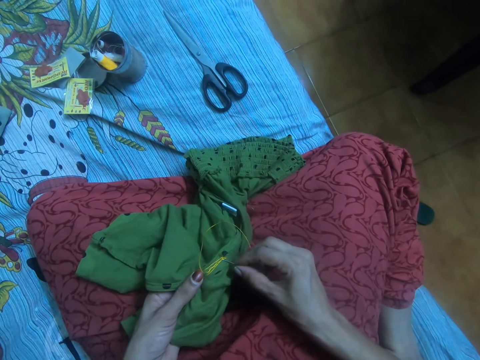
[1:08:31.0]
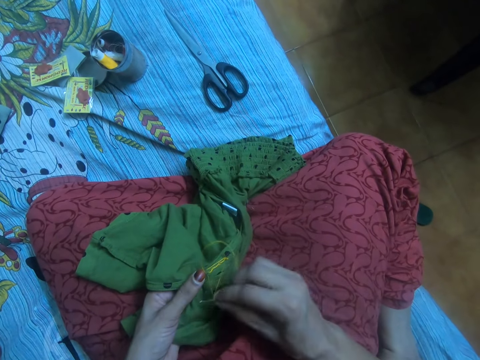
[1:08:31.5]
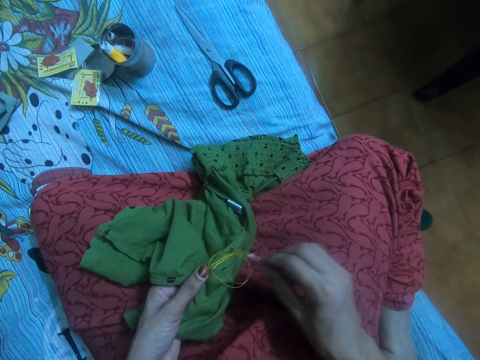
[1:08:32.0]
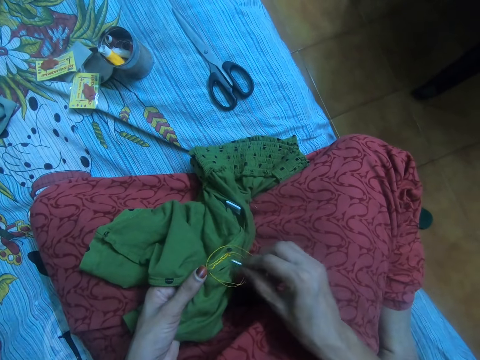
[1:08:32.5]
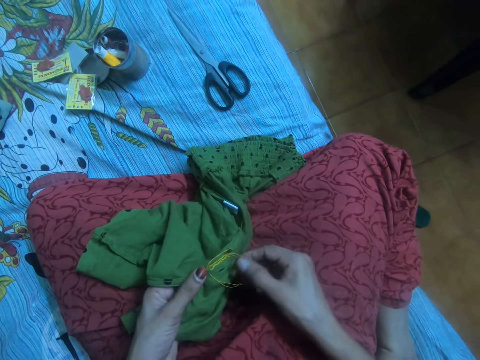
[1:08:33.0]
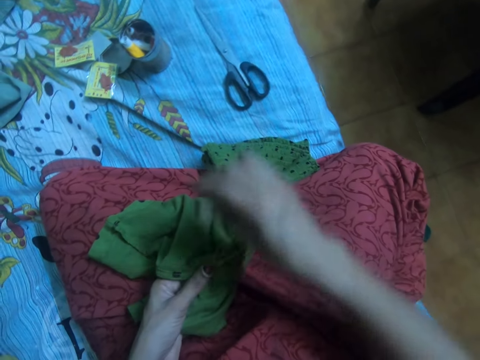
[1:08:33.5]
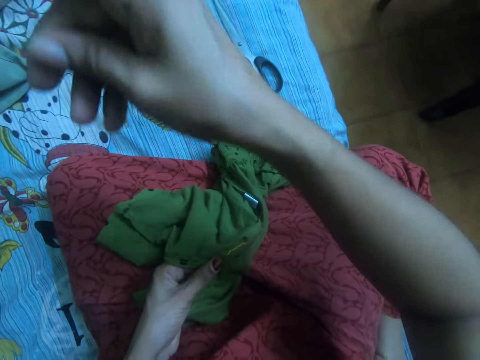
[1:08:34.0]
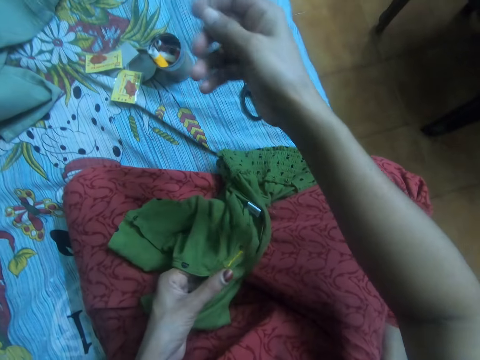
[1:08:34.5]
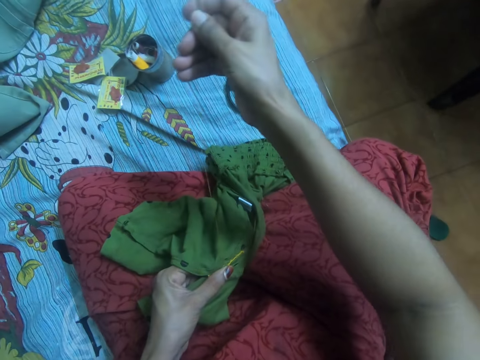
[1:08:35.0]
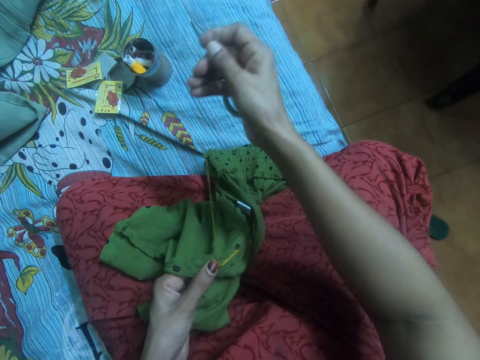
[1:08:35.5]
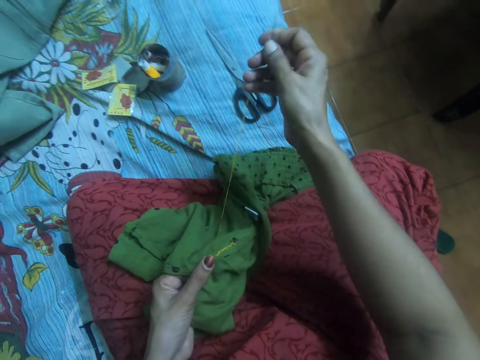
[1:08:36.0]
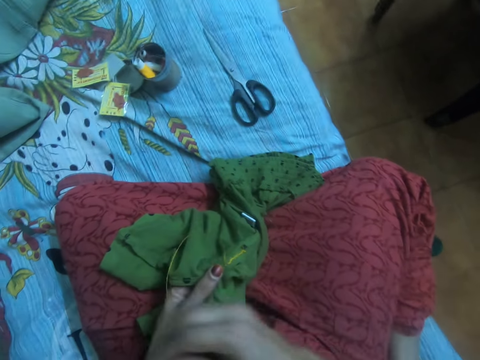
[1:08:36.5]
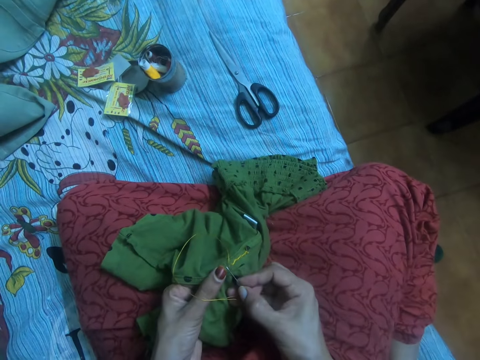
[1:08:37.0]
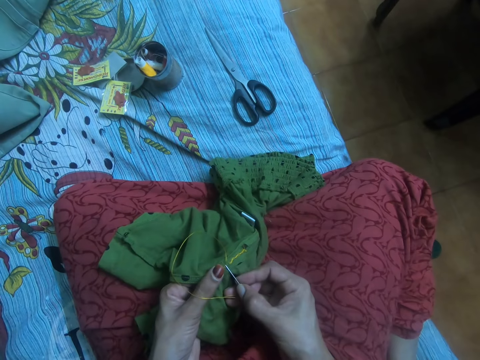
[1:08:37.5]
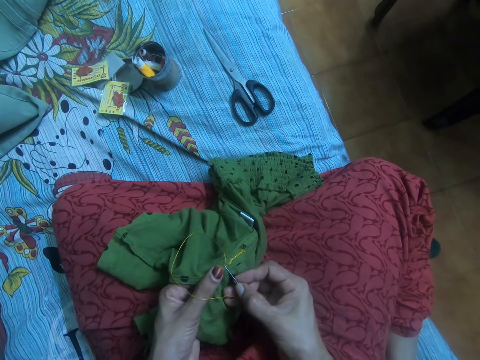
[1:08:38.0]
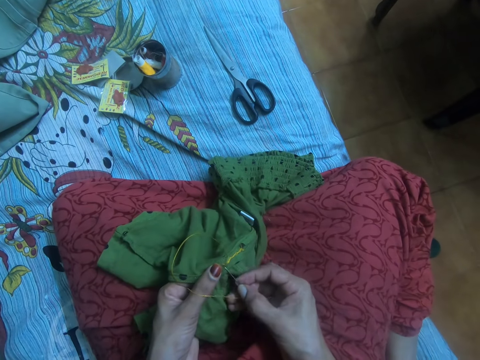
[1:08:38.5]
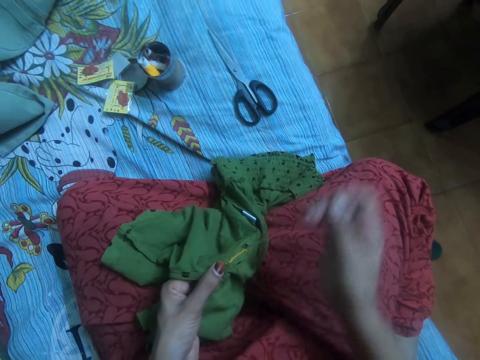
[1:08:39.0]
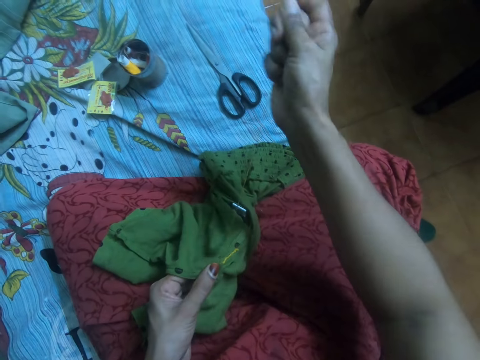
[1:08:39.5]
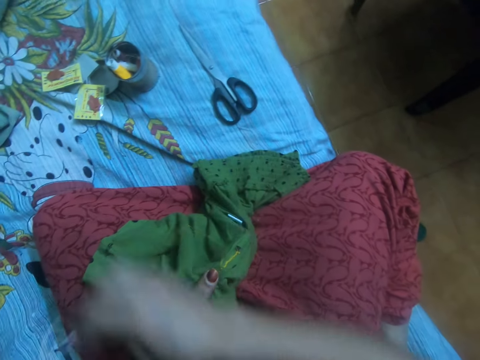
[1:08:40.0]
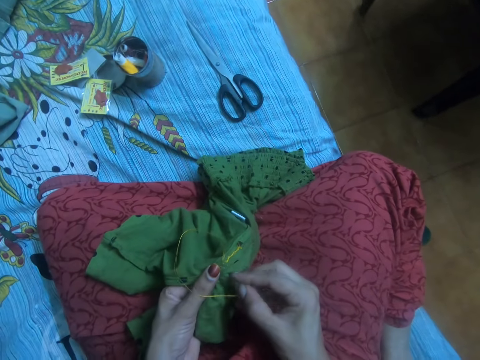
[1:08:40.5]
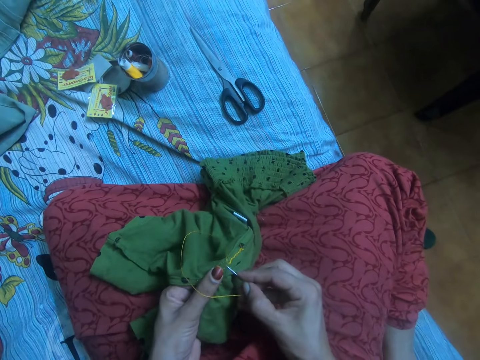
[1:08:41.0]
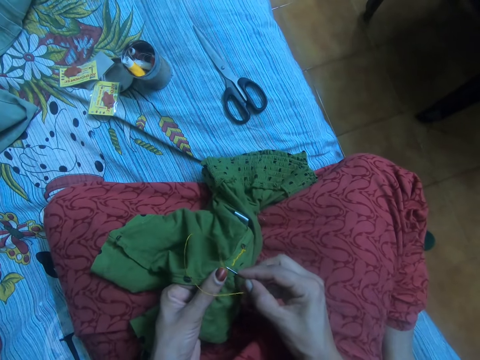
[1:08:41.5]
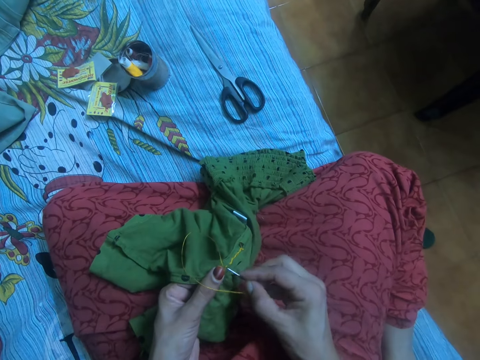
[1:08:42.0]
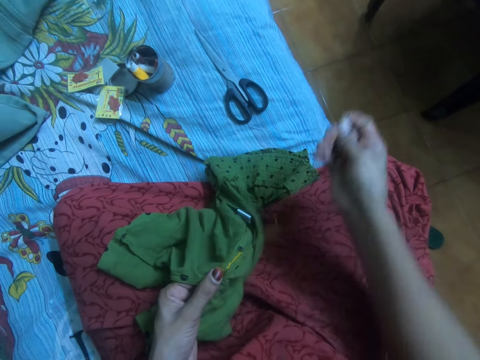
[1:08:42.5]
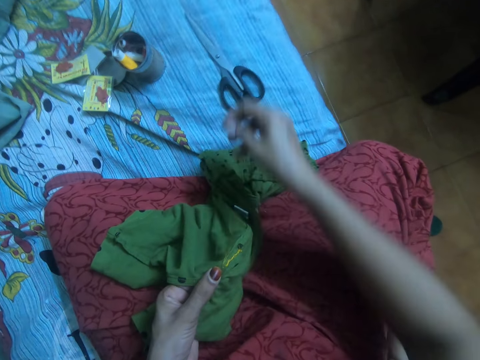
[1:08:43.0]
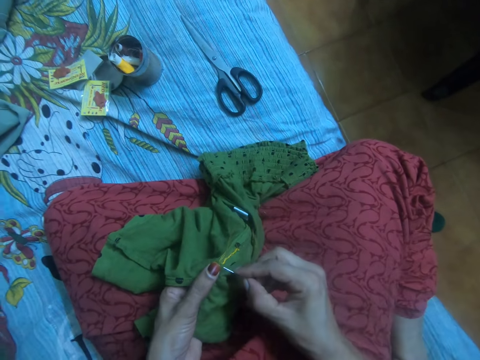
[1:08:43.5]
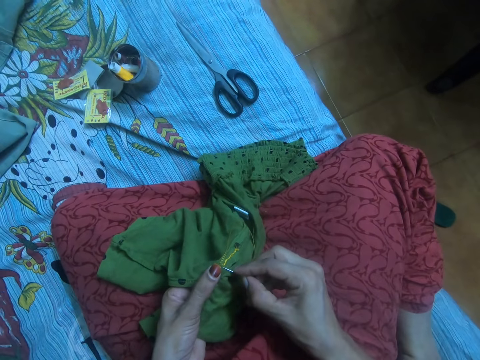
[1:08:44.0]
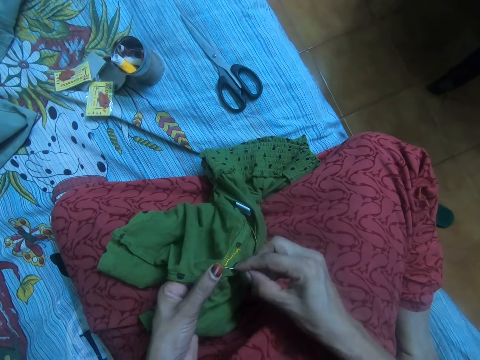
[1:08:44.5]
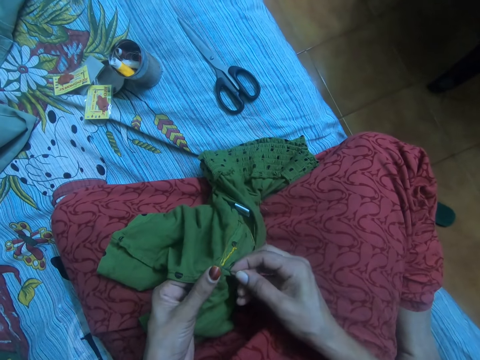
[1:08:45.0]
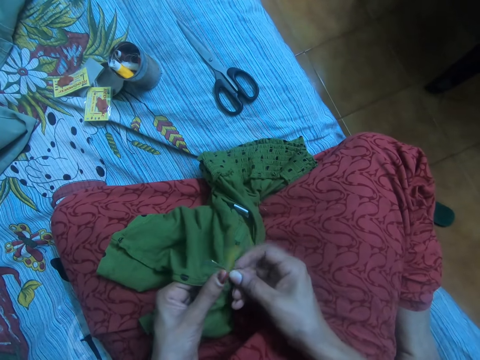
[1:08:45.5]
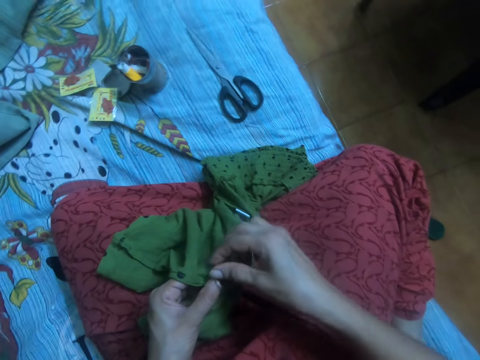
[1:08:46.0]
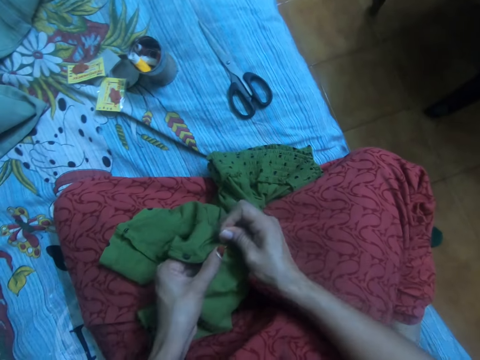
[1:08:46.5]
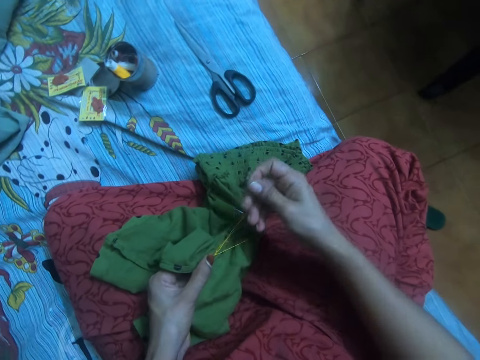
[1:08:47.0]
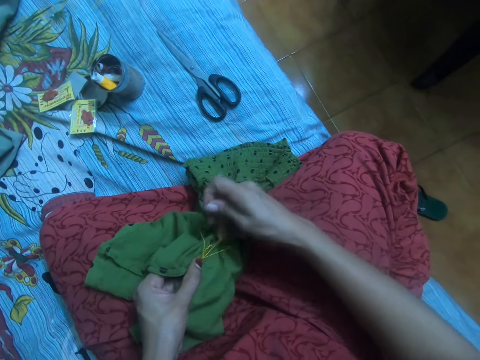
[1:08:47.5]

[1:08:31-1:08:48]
The camera wearer aligns the thread. They sew the fabric.

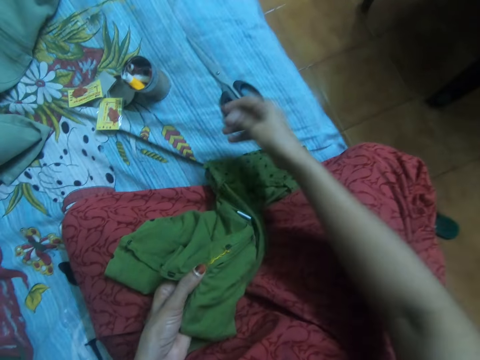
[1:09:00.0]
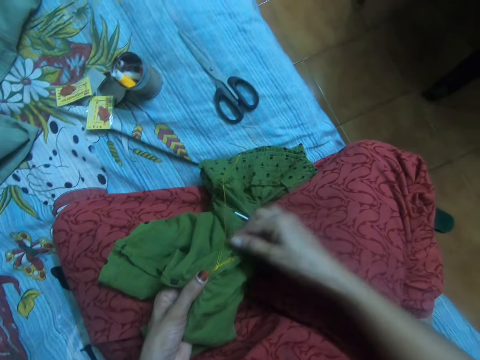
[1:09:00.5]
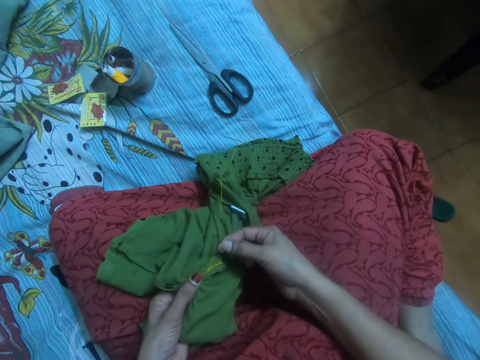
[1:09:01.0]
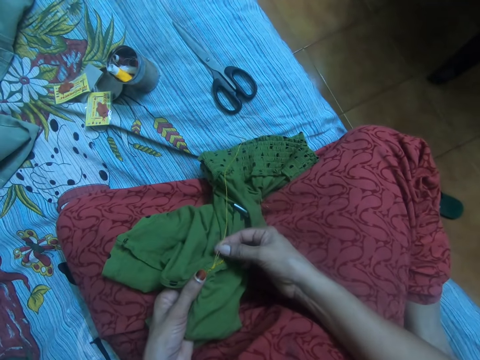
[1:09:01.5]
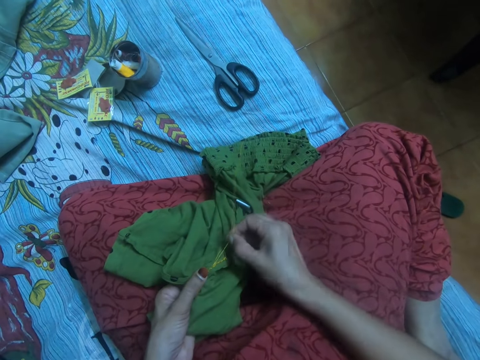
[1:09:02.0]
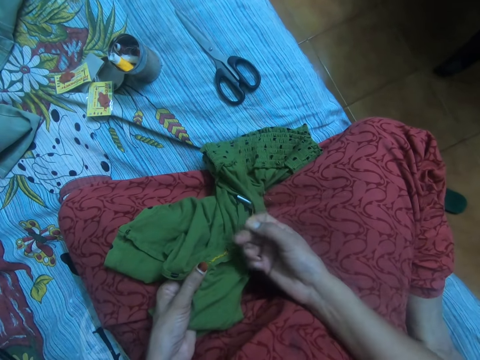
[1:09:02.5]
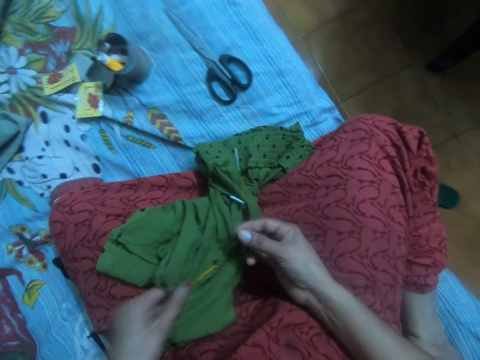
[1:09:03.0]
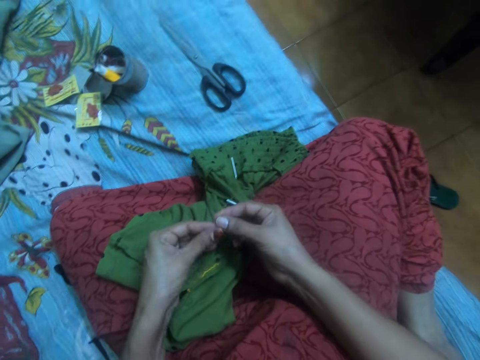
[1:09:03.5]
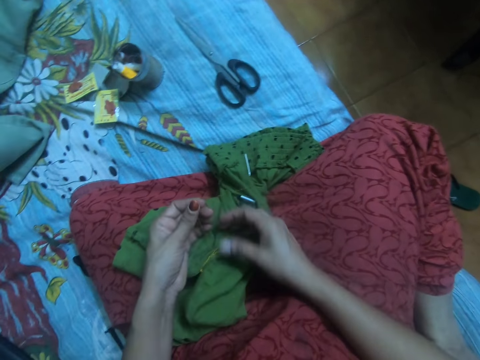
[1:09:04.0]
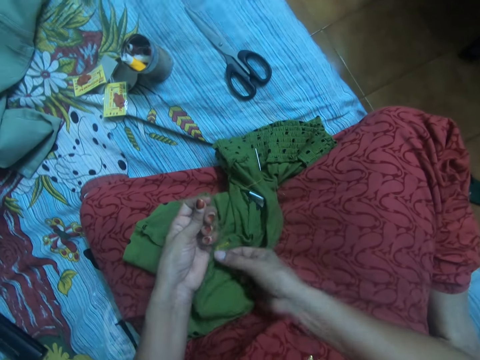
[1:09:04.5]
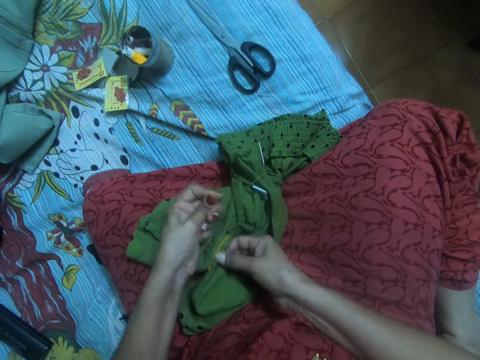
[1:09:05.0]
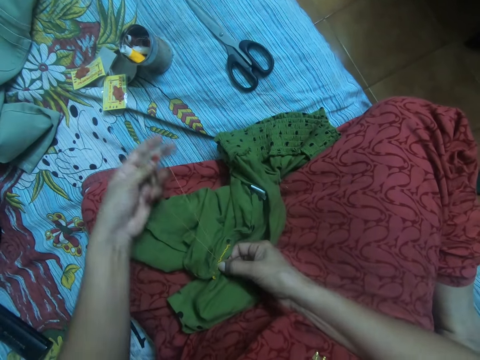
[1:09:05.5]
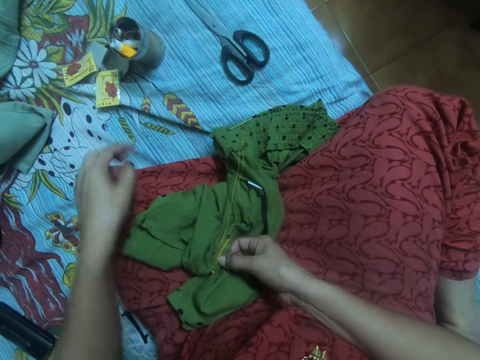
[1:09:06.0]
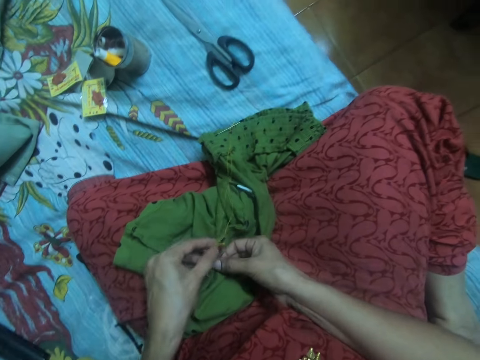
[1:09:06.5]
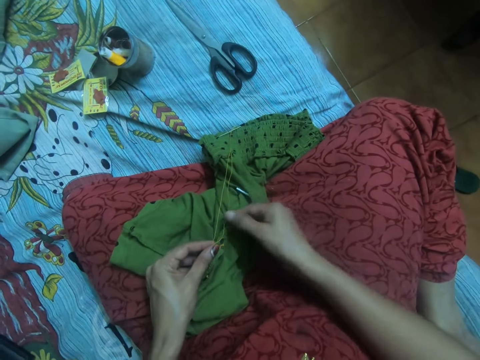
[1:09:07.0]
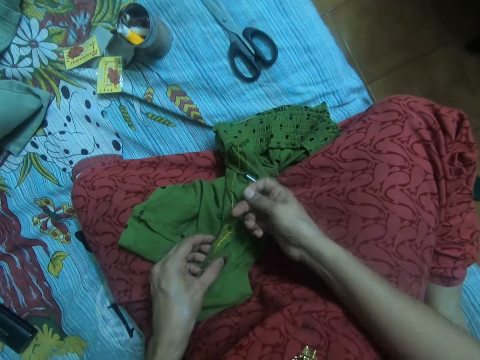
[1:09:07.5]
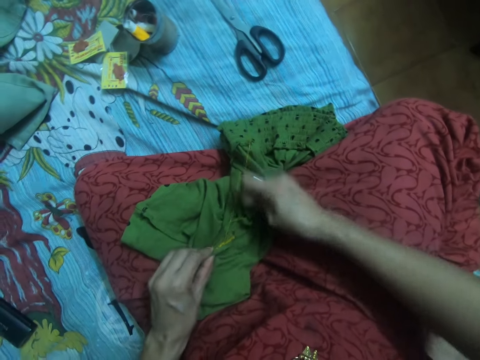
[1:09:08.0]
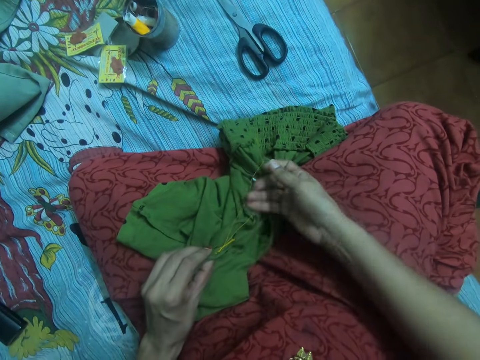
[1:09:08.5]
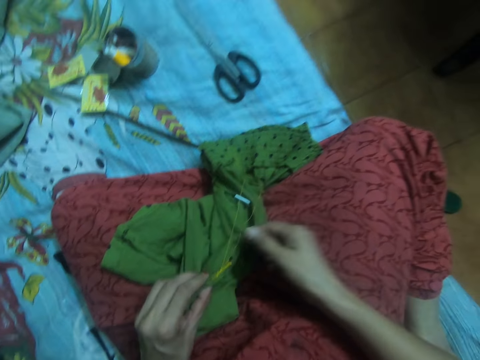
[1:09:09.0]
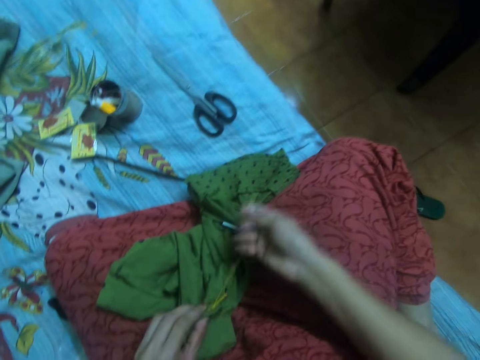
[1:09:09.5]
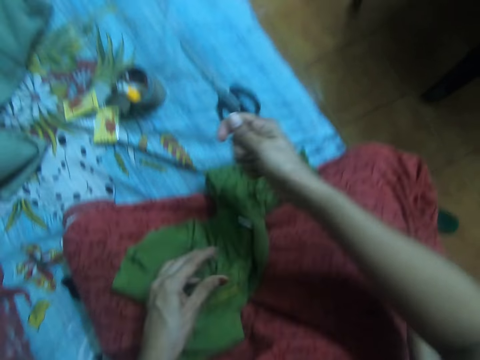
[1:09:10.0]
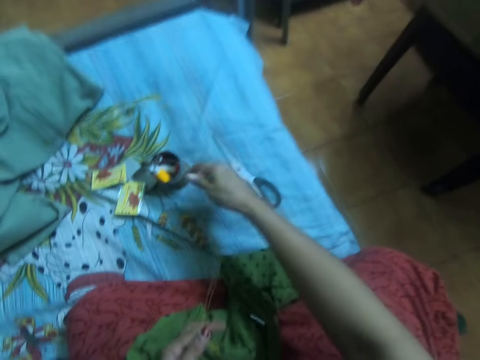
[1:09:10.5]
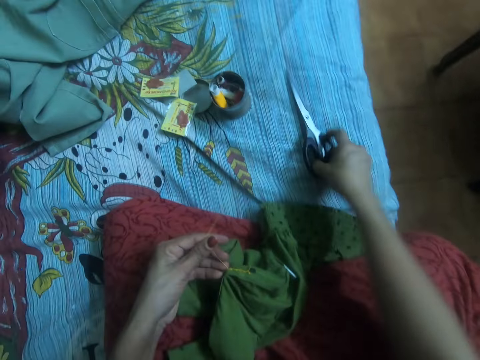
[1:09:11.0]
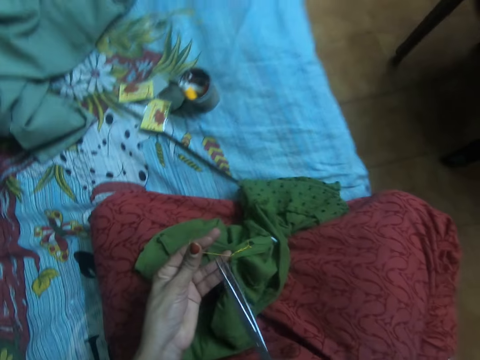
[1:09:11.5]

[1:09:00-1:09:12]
The camera wearer puts the needle down. She takes one side of the thread. She adjusts the thread with her left hand. She holds the cloth with her right hand, and holds the cloth with her left hand. She pulls one side of the thread with her right hand. She drops the needle with the thread on a bed. She picks up the scissors from the bed.
